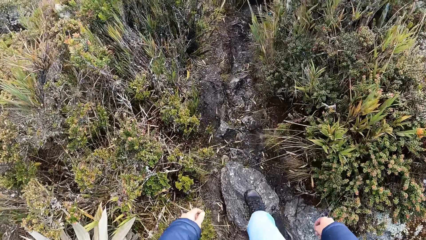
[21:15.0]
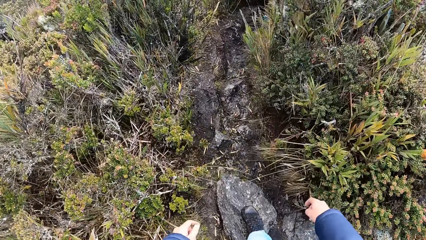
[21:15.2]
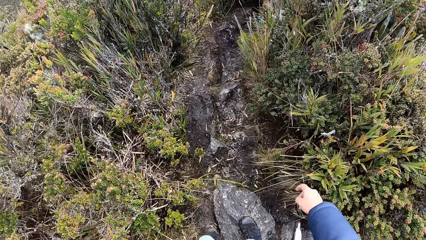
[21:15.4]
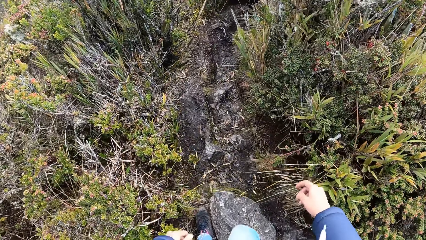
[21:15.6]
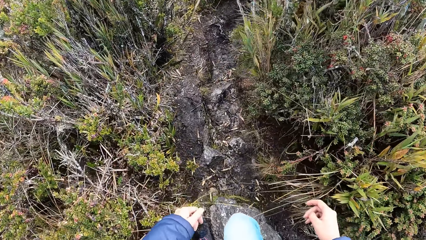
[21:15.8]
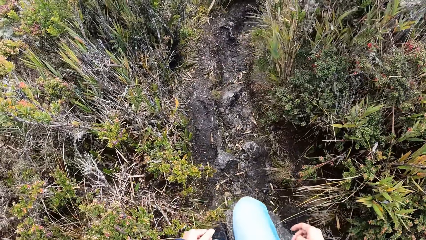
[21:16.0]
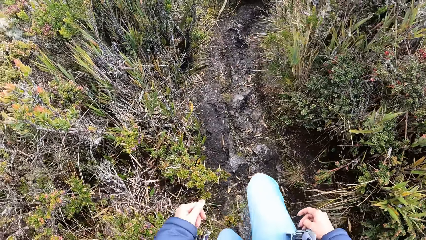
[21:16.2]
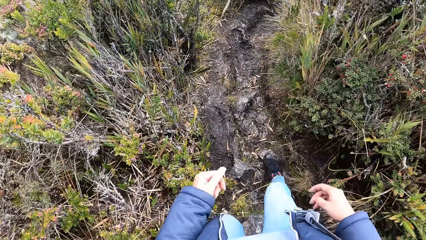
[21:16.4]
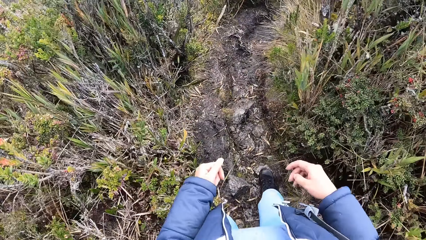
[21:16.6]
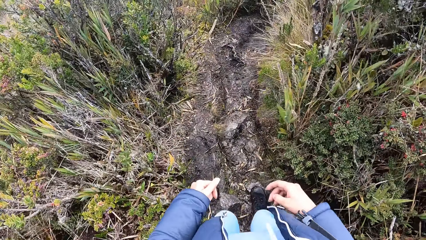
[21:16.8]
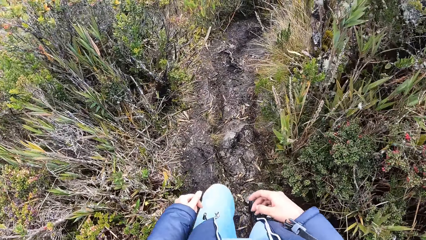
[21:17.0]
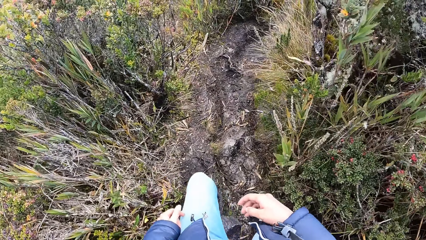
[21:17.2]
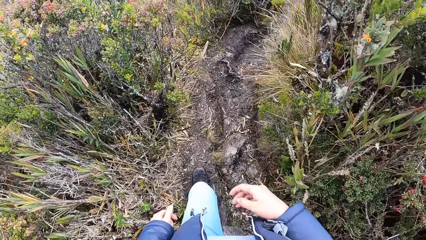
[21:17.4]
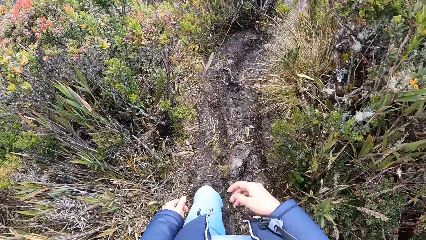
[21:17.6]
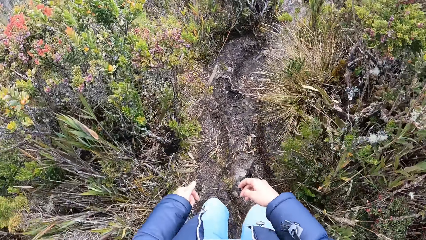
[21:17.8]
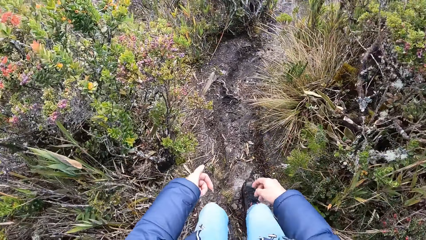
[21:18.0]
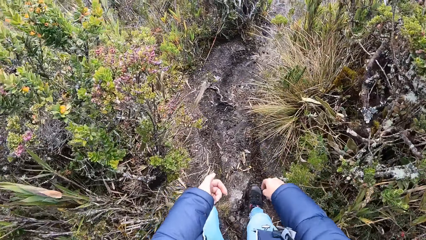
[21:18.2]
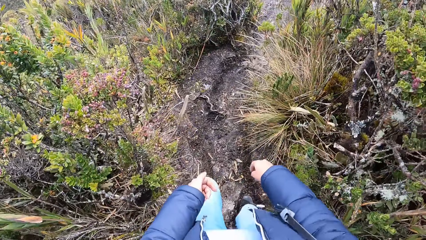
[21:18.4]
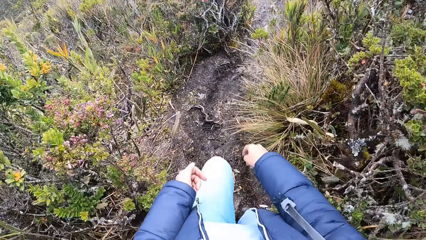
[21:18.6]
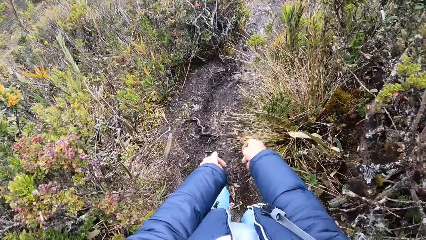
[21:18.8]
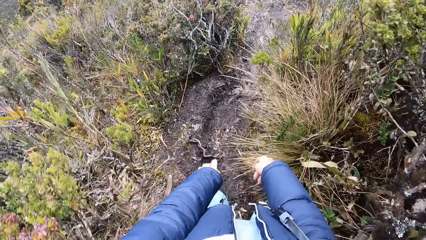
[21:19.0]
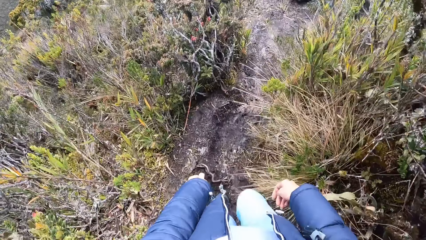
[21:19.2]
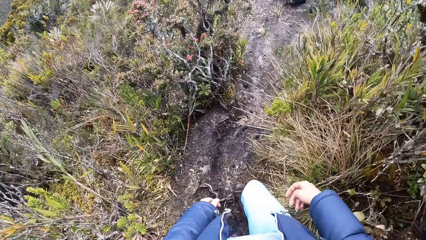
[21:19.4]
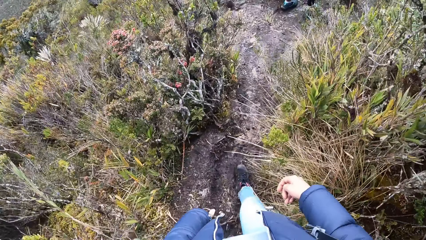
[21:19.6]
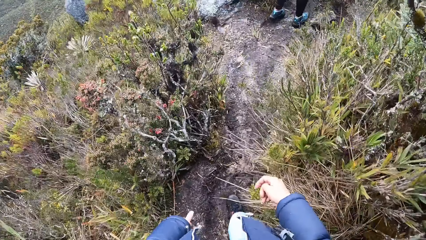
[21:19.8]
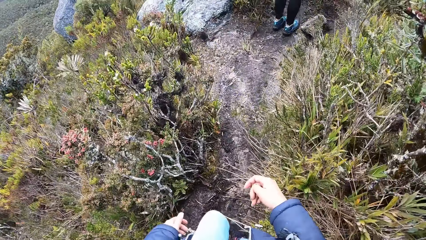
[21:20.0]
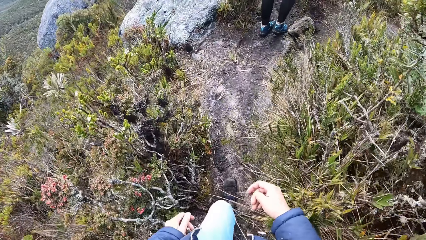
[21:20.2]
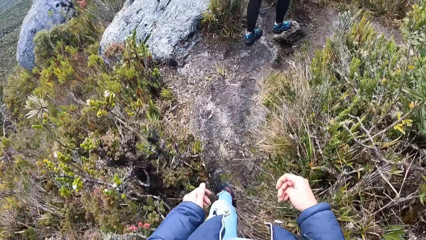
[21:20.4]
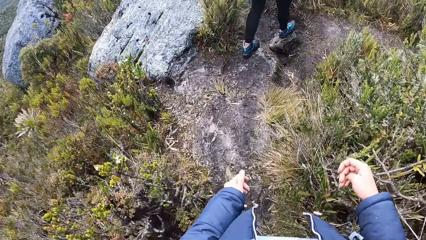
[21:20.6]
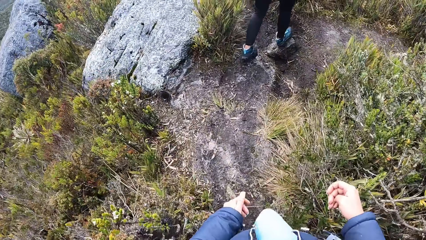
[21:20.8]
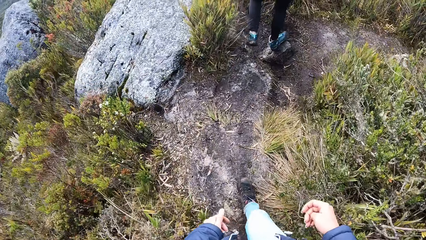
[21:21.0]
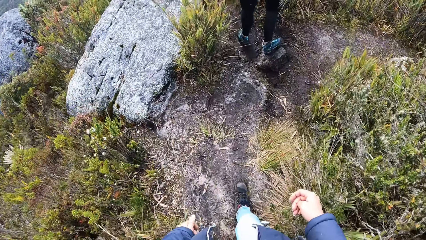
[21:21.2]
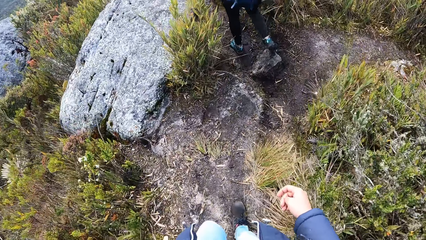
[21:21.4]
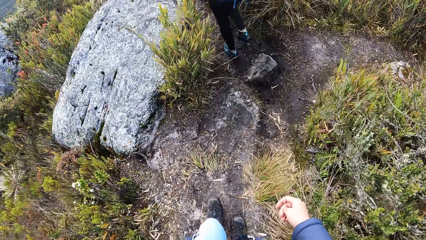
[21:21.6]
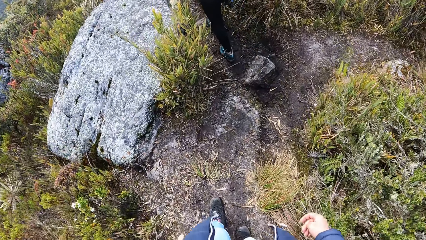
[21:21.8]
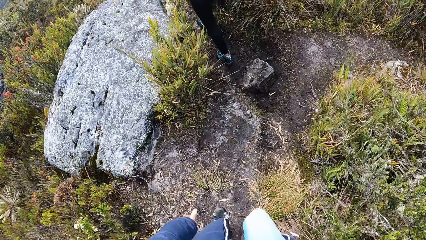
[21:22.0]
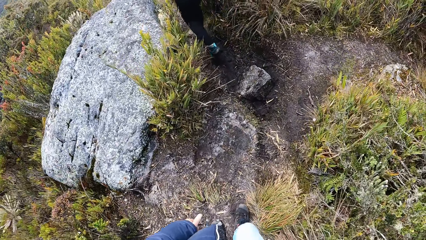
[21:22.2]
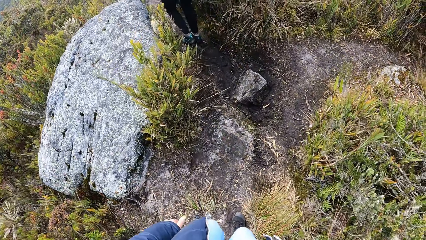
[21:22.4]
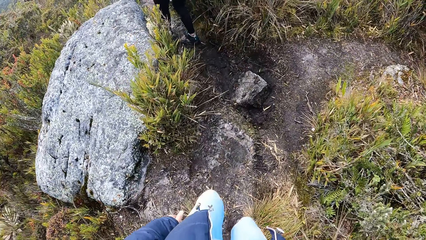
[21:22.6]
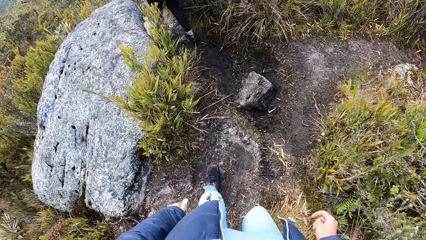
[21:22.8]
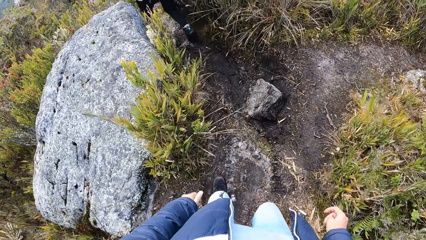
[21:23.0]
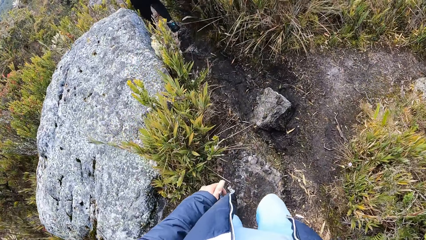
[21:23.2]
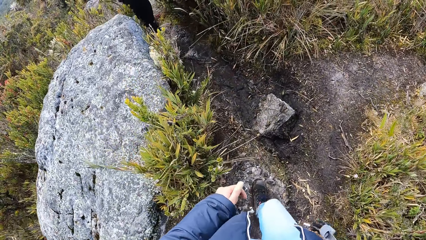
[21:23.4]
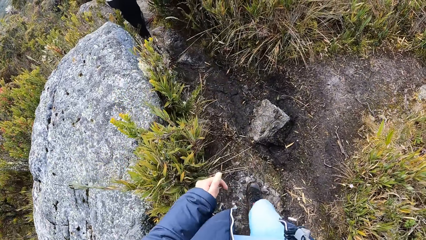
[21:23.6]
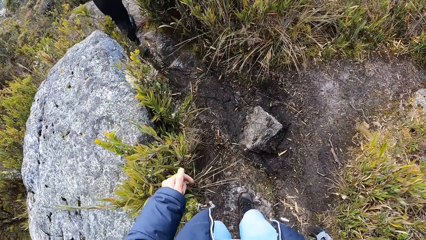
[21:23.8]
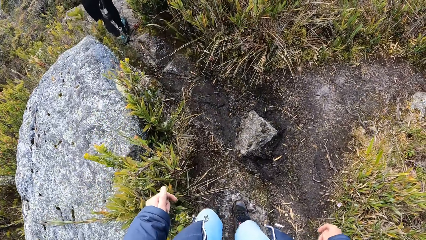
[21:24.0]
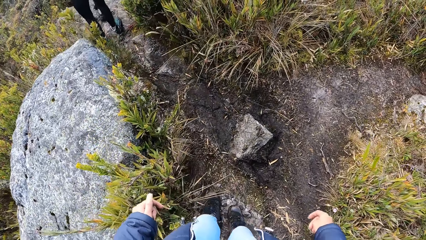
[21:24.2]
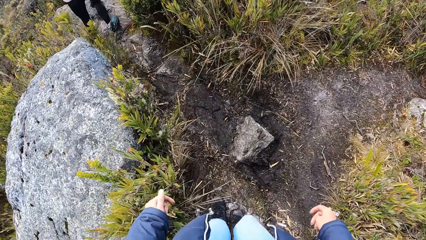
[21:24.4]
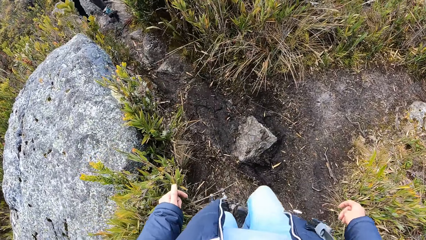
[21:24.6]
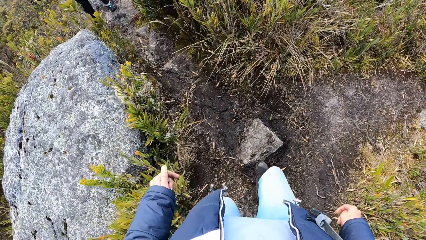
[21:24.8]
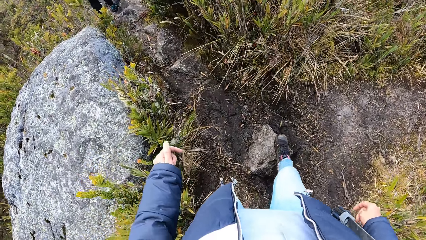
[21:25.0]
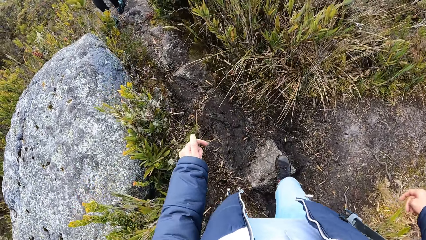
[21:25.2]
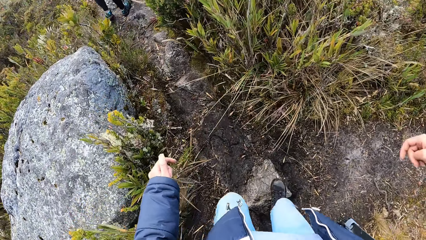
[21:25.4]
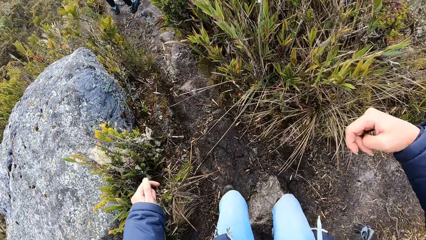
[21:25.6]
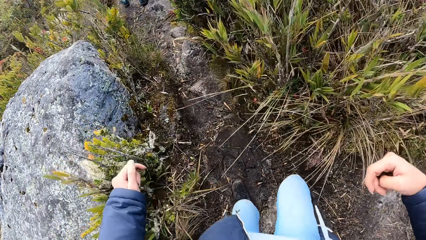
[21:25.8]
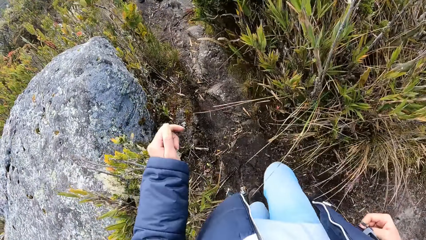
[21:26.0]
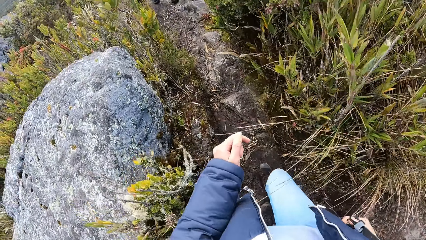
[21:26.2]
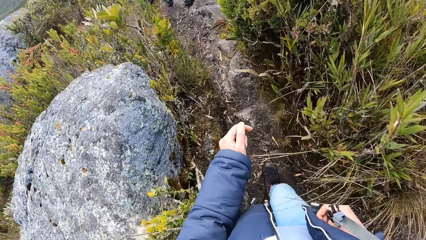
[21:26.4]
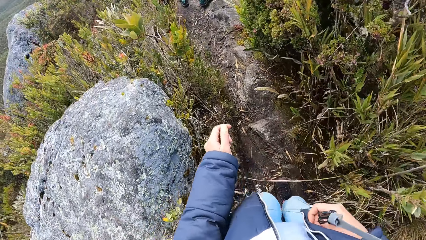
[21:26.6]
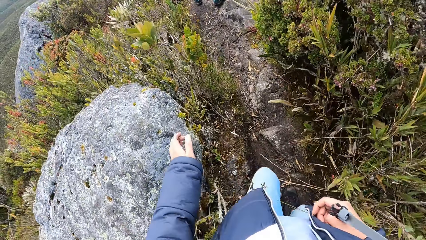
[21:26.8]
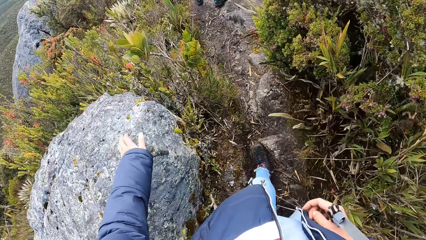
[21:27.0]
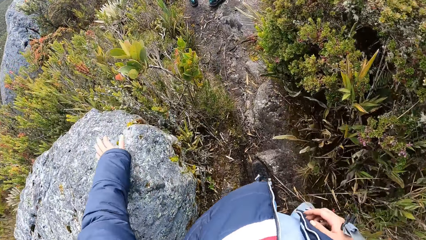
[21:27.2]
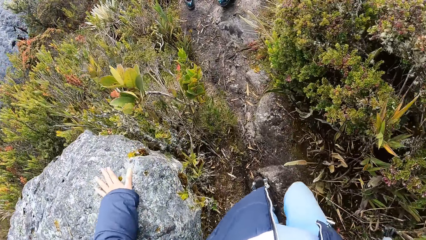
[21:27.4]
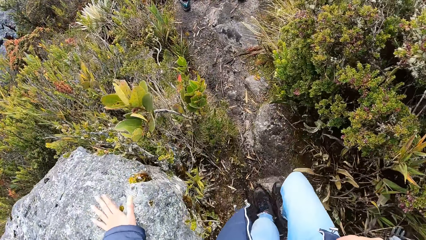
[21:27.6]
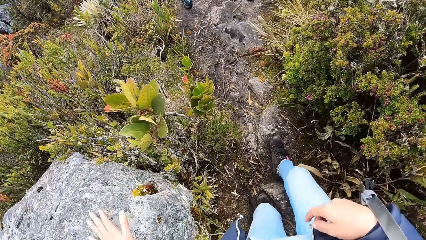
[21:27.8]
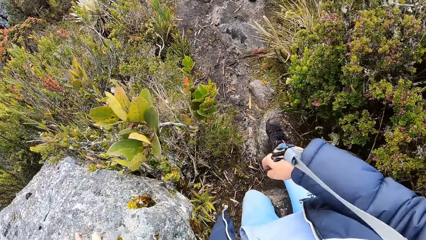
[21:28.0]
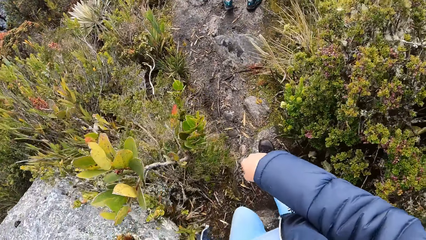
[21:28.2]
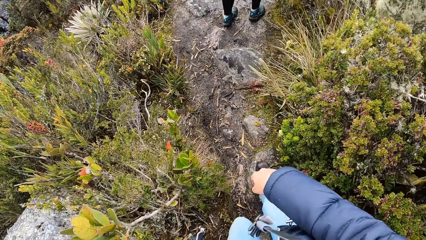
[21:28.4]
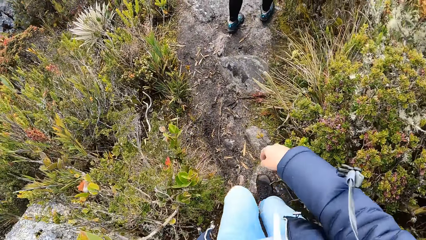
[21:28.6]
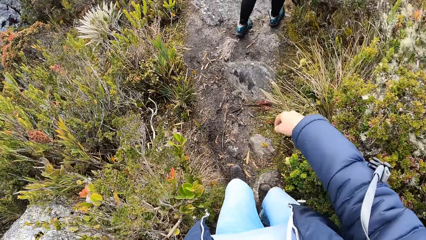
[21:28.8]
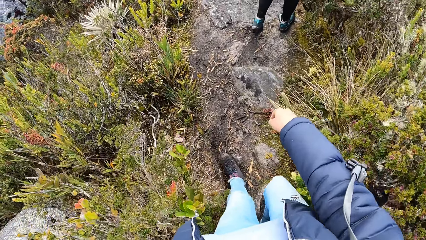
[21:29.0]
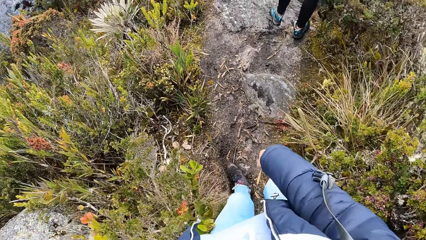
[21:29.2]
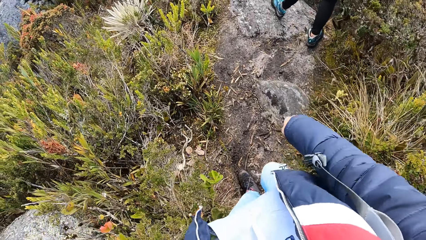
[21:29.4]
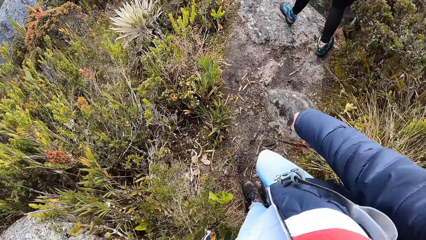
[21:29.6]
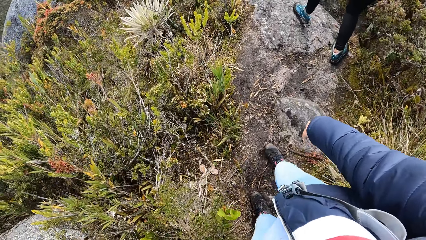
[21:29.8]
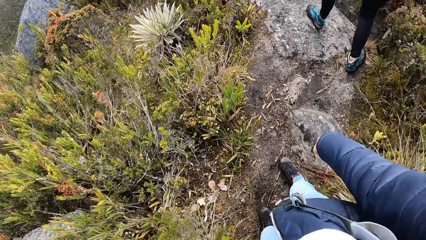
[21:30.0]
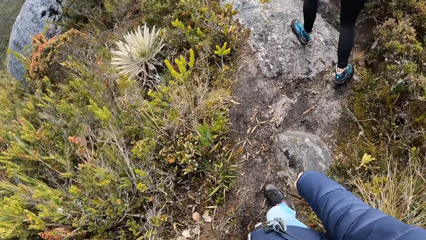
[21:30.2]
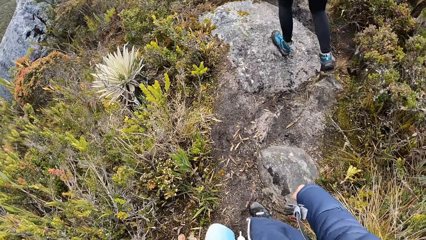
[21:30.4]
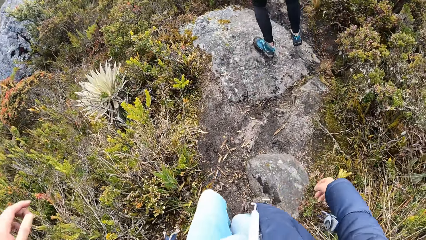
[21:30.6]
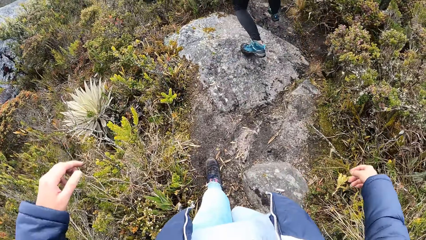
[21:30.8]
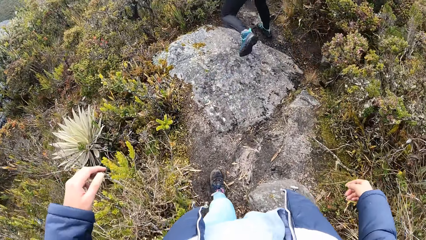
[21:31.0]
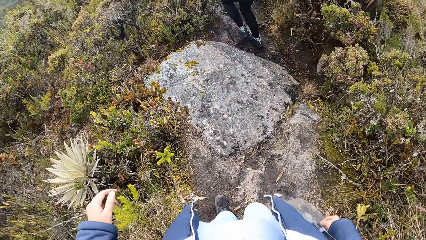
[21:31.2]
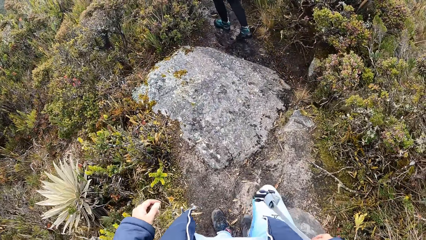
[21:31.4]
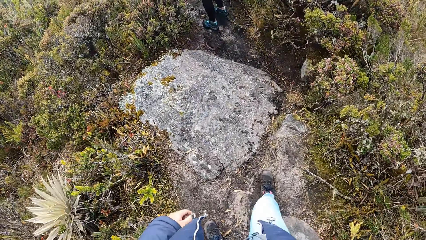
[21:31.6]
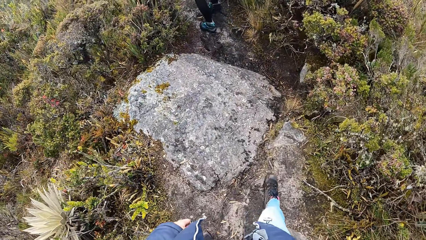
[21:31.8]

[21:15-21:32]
The camera wearer holds a rock. They walk around the field.
